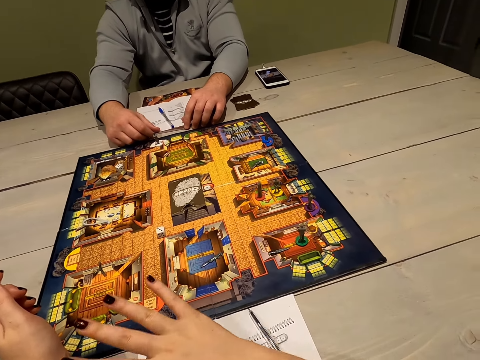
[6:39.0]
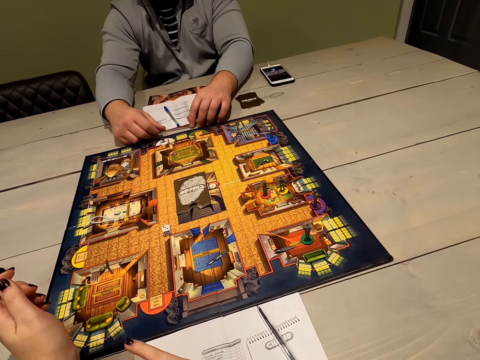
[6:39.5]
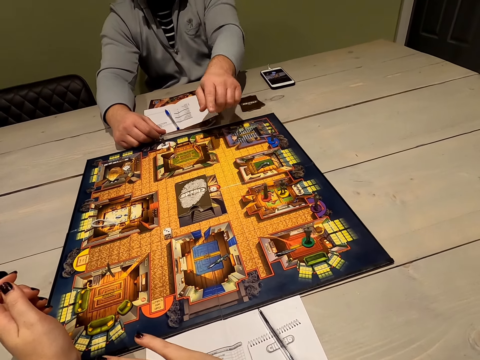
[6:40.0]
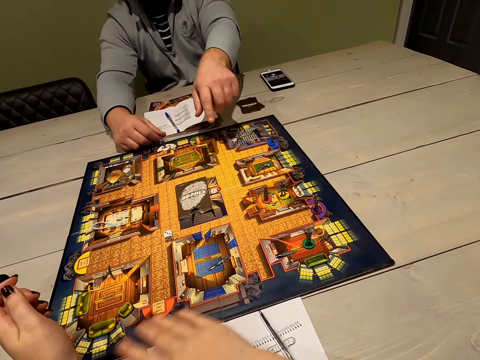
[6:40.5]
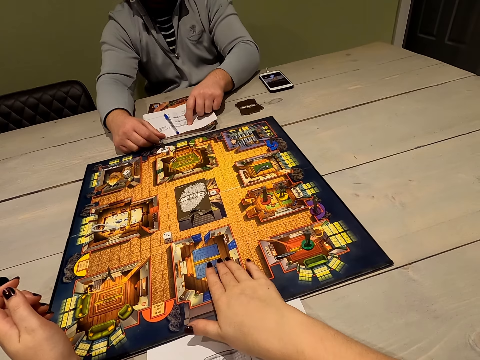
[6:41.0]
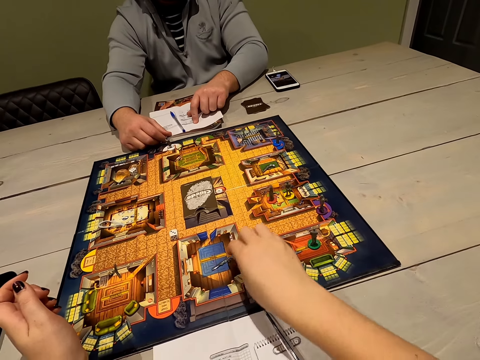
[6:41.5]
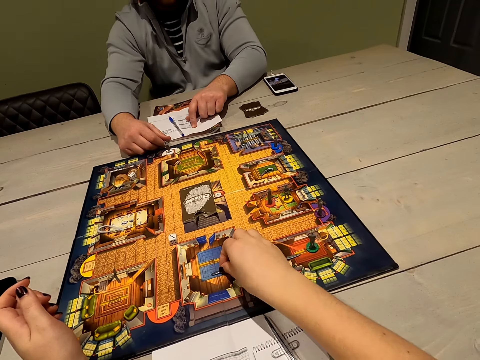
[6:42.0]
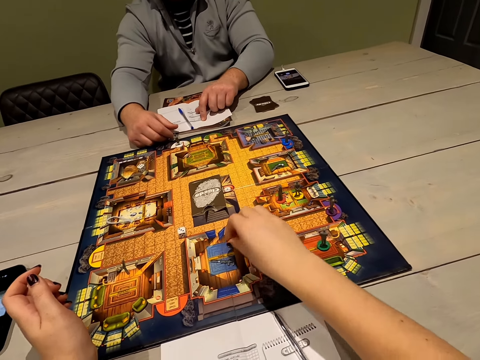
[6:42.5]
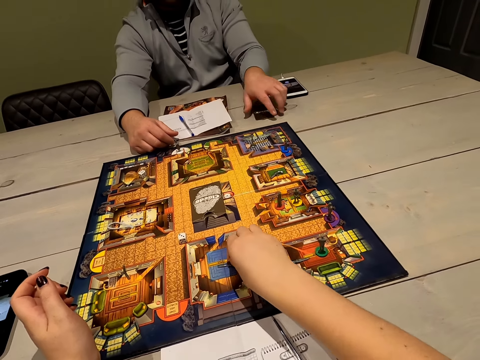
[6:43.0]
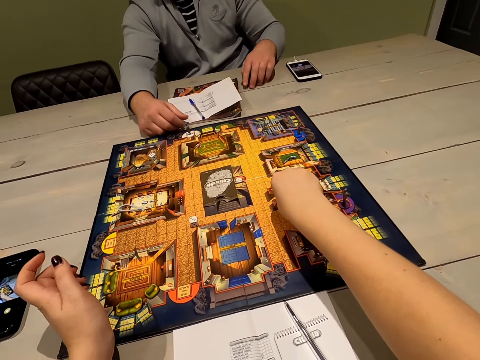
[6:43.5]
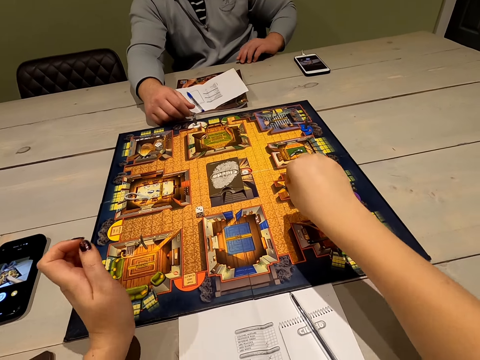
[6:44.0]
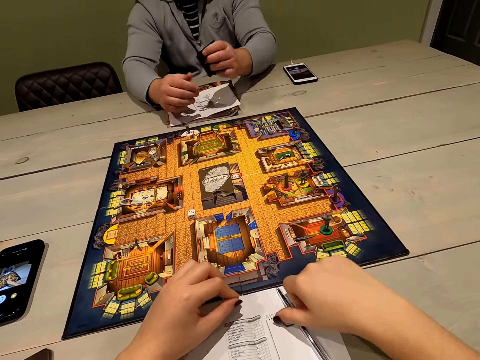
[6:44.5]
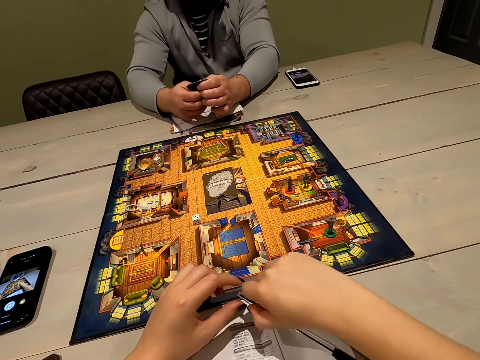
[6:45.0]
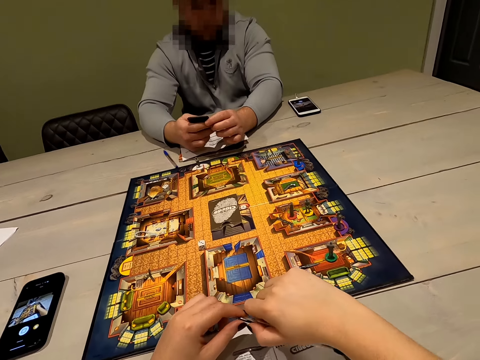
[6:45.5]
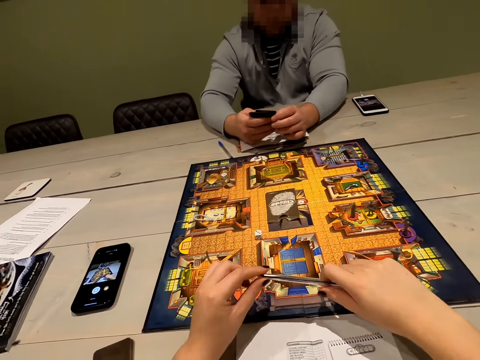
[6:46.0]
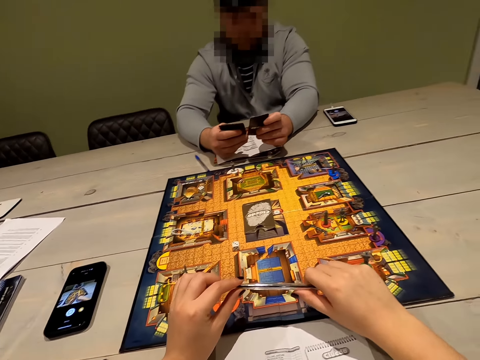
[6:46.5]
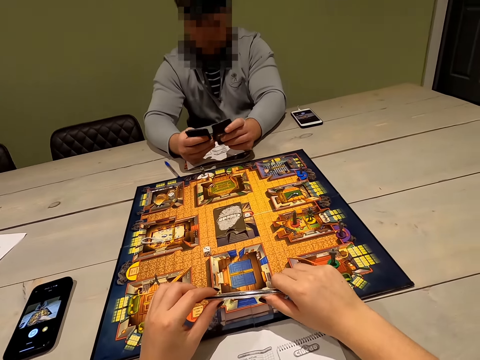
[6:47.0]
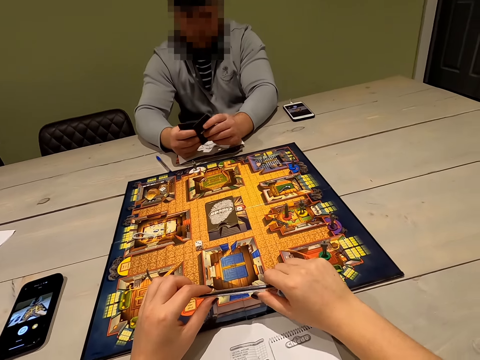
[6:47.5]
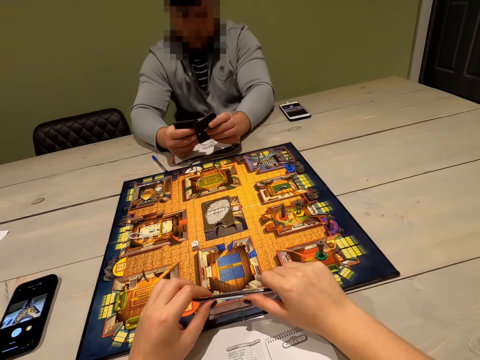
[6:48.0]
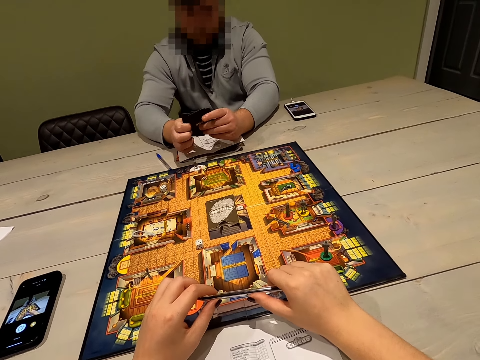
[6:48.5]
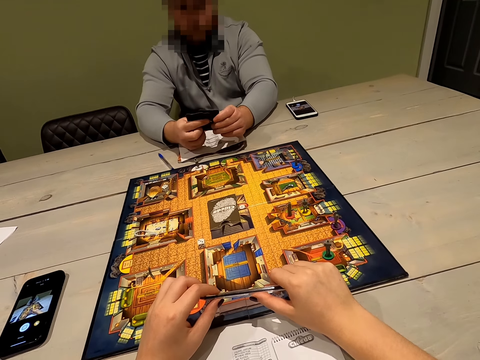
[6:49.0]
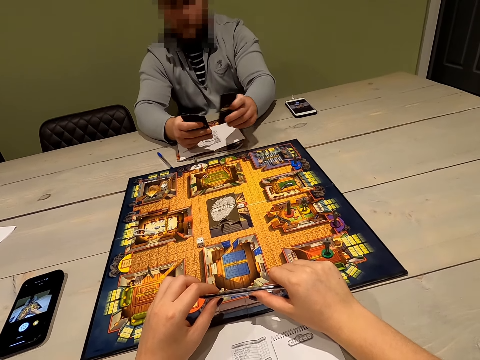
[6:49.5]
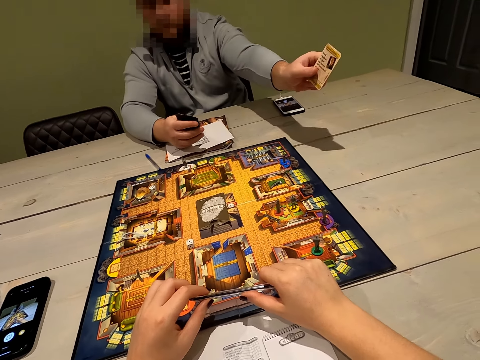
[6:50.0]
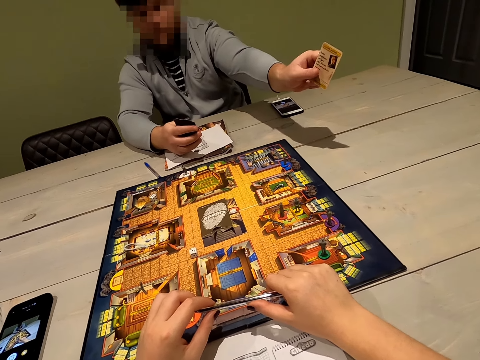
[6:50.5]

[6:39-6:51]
The camera wearer moves the right hand. A person points something to the camera wearer. The camera wearer places the hand in the hall. They move the pawns. They pick the wrench in the hall with the right hand. They place the wrench in the library room with the right hand. They pick a pen on the table with the right hand. They hold the pen with both hands. The person dials the phone. The camera wearer looks at the cards with the person.

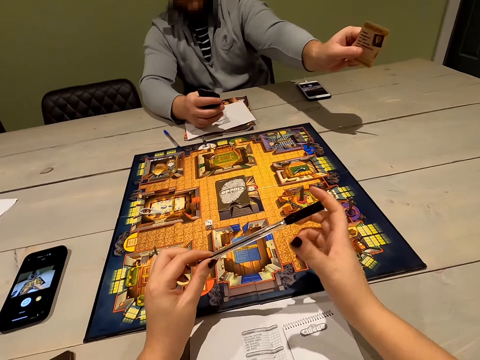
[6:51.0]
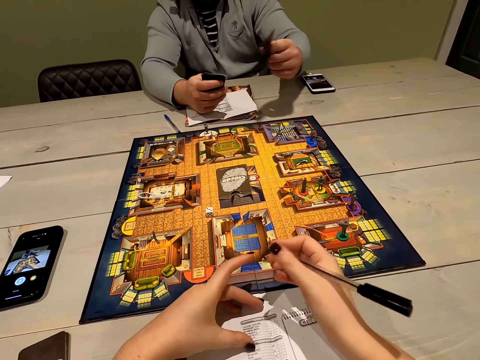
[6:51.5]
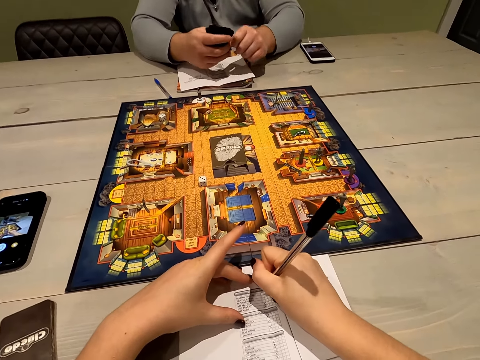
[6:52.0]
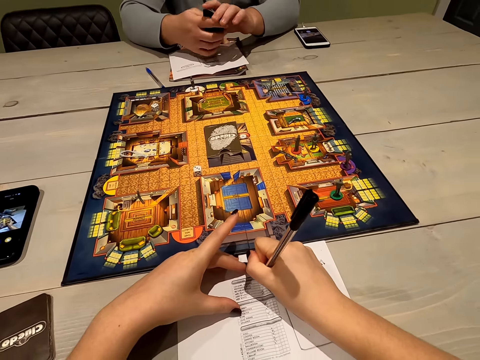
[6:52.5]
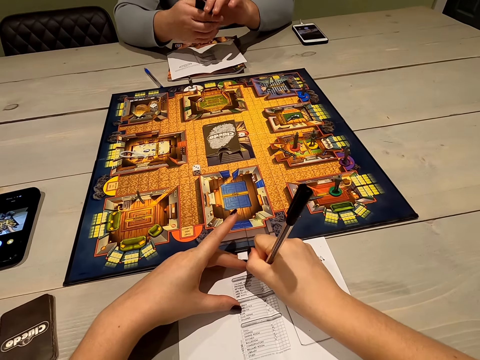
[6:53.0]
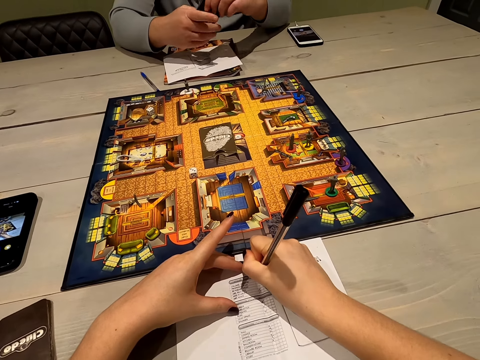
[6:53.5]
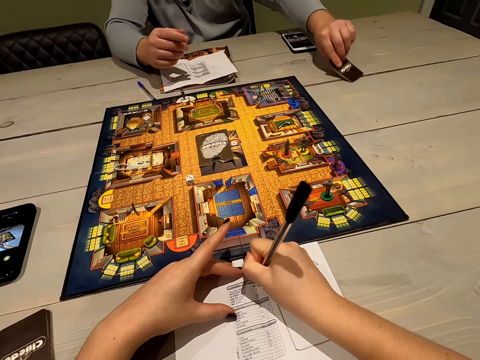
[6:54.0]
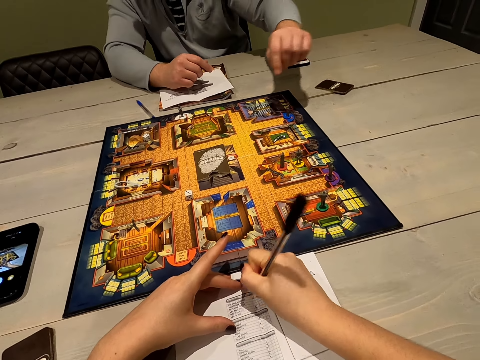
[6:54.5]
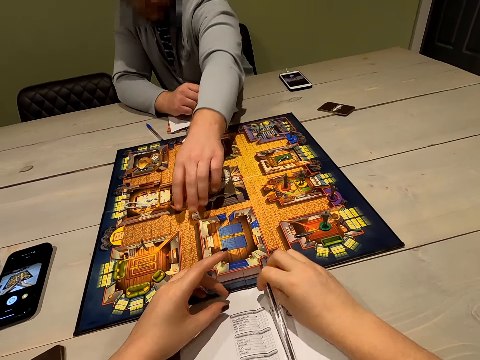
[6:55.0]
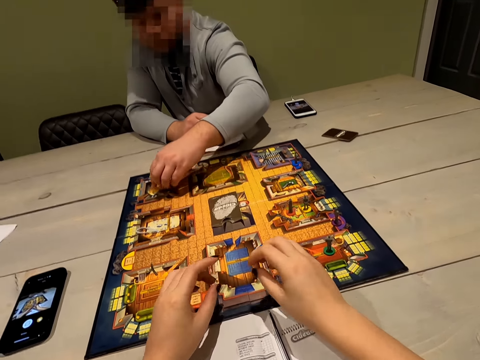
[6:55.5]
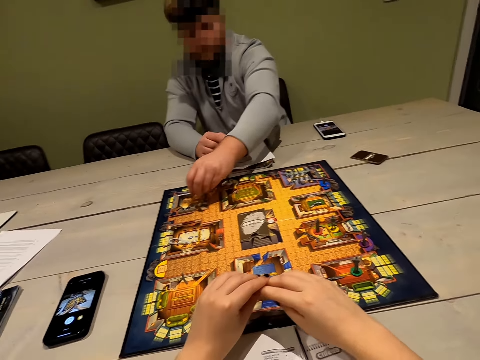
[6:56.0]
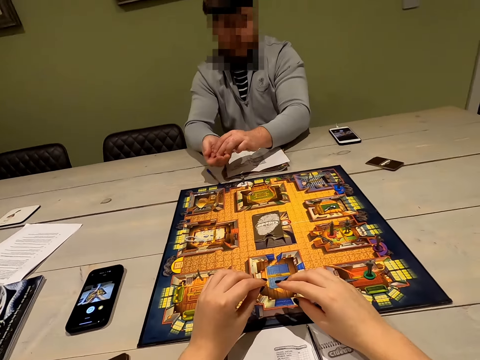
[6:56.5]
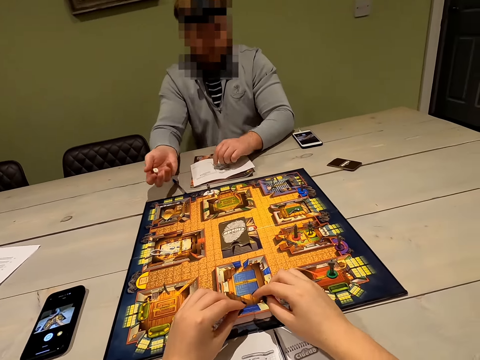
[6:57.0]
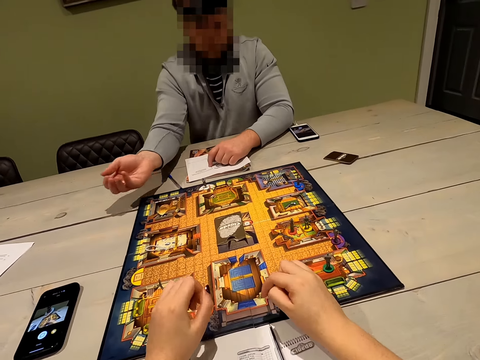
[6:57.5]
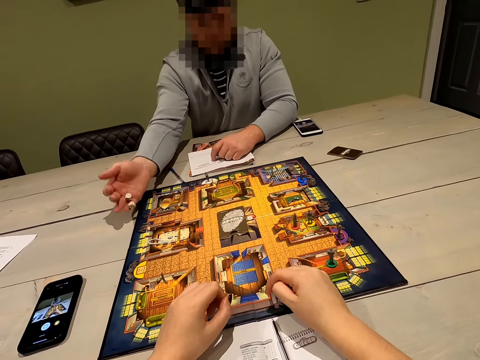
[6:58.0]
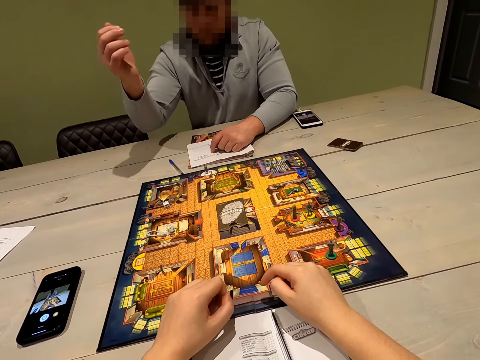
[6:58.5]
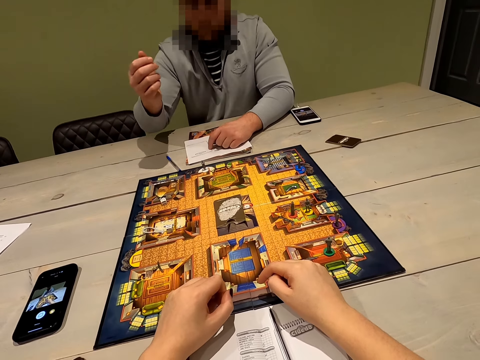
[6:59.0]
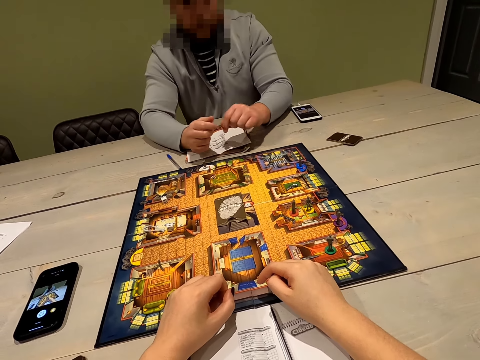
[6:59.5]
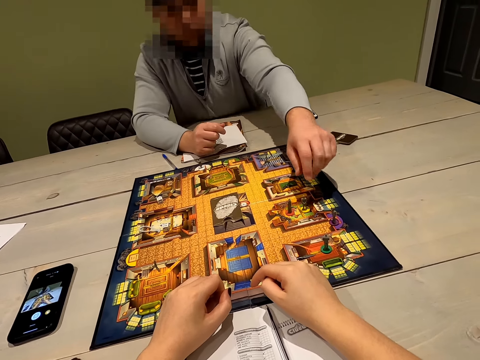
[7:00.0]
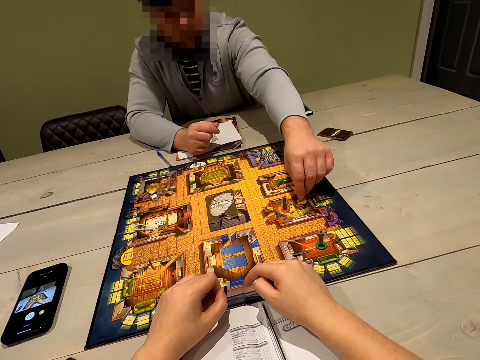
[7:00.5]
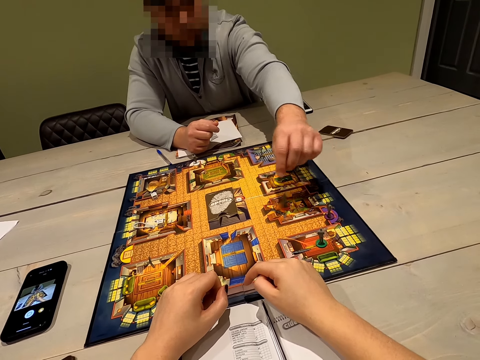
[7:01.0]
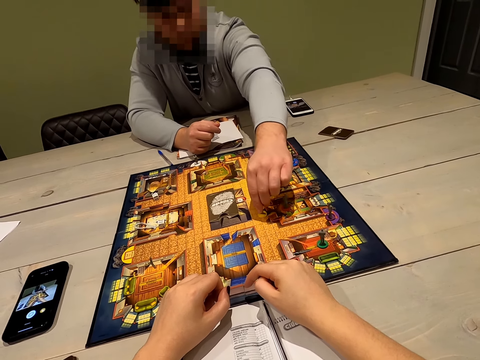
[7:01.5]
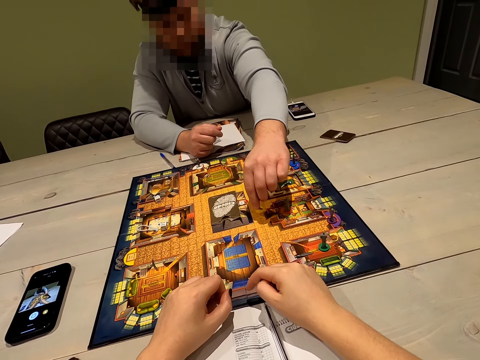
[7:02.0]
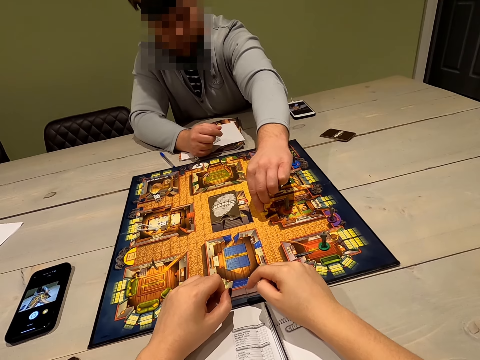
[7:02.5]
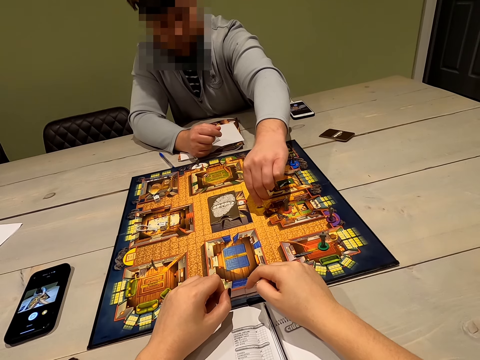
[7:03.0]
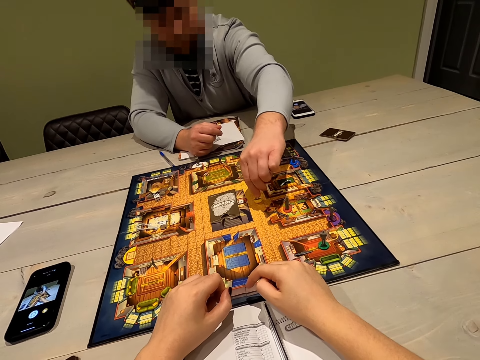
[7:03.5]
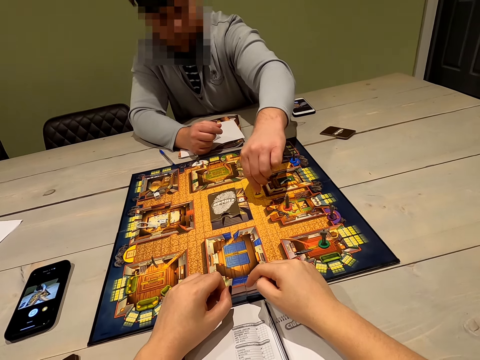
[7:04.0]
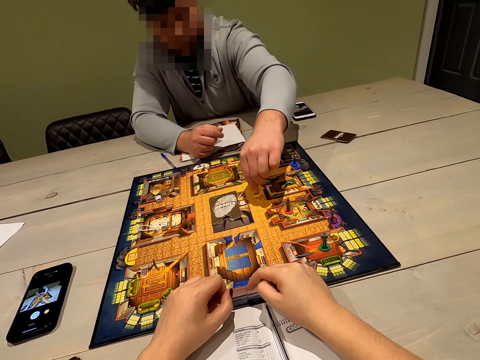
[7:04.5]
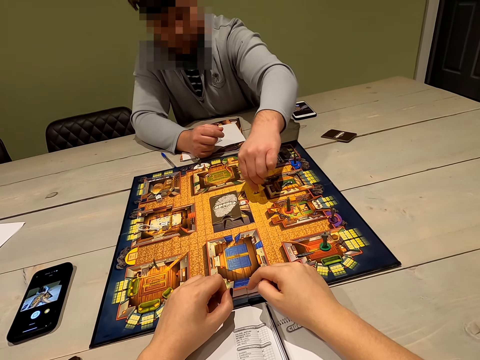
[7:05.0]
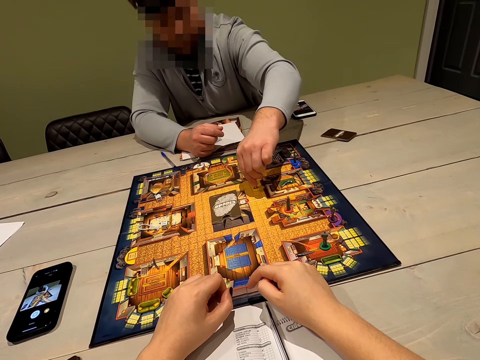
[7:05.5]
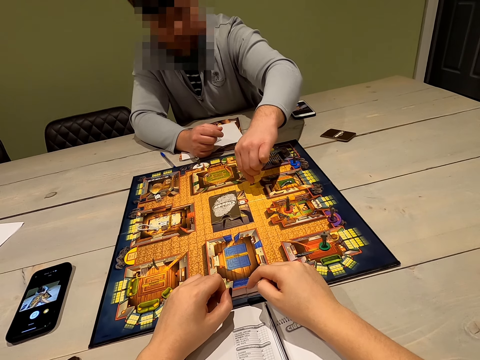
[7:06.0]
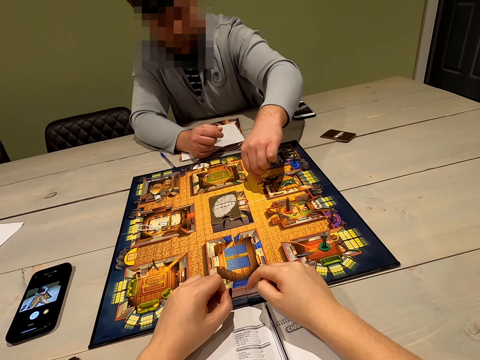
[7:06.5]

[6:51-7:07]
A person shows a card to the camera wearer. The camera wearer holds the pen with the right hand. They write down on the sheet with the pen in the right hand. They place the pen on the sheet with the right hand. The person moves the pawns. The camera wearer looks at the dice with the person. They interact with the person. The person throws the dice on the gameboard with the right hand. The person moves the pawn, picks the Mr. Black in the library room with the left hand, places the Mr. Black on the gameboard with the right hand, and moves the Mr. Black on the gameboard with the left hand.
